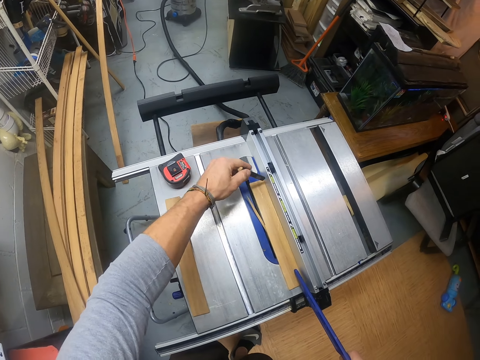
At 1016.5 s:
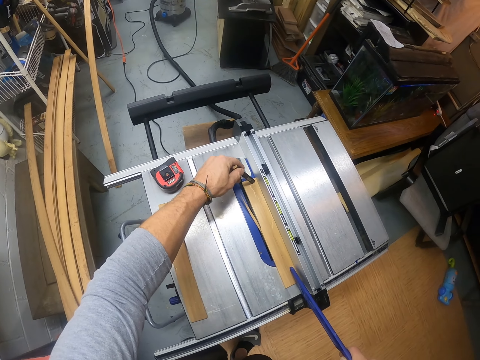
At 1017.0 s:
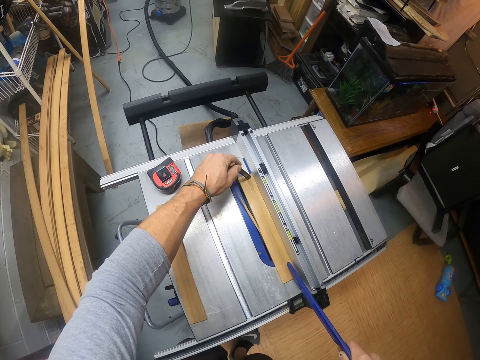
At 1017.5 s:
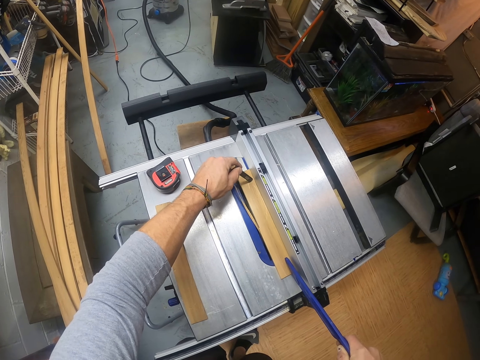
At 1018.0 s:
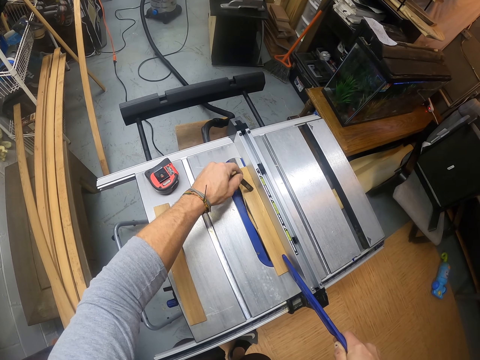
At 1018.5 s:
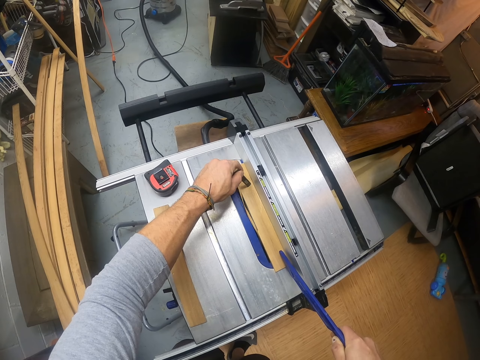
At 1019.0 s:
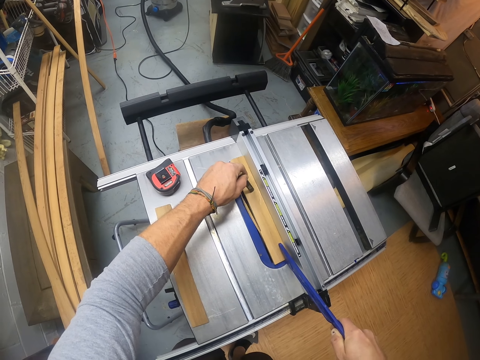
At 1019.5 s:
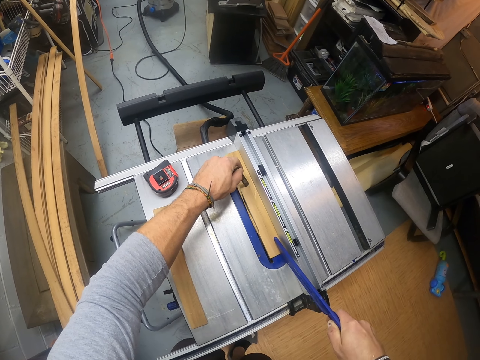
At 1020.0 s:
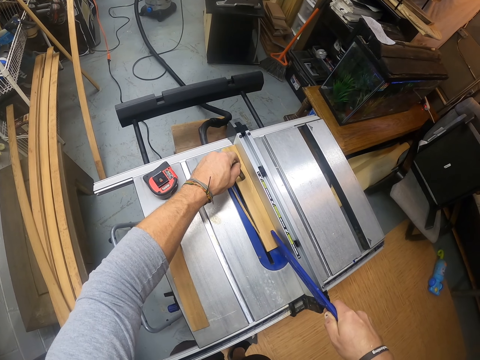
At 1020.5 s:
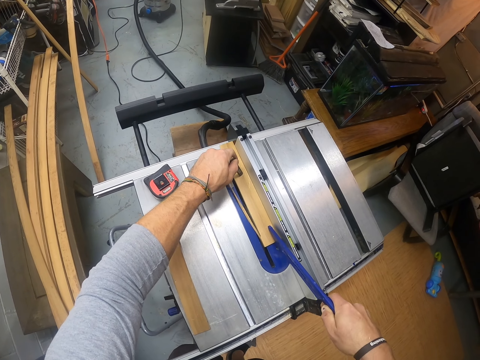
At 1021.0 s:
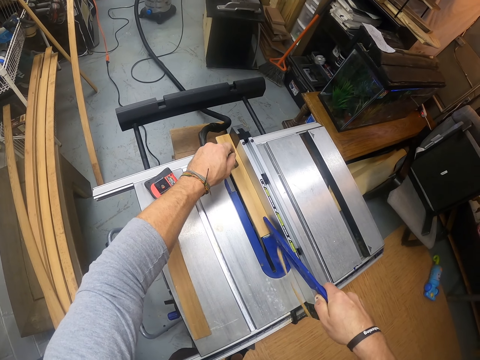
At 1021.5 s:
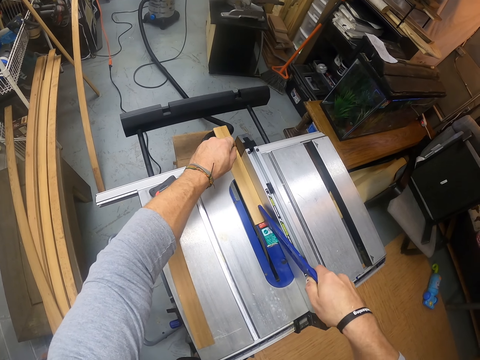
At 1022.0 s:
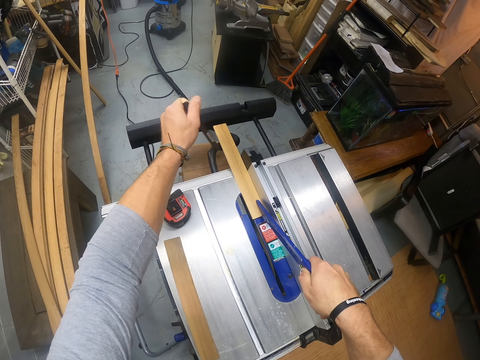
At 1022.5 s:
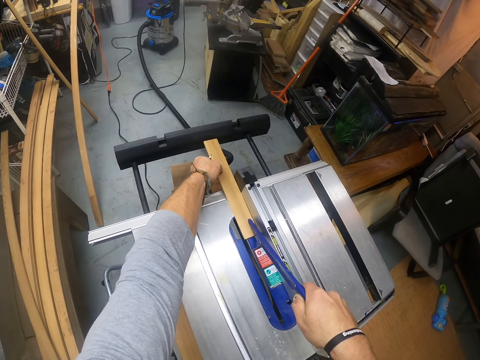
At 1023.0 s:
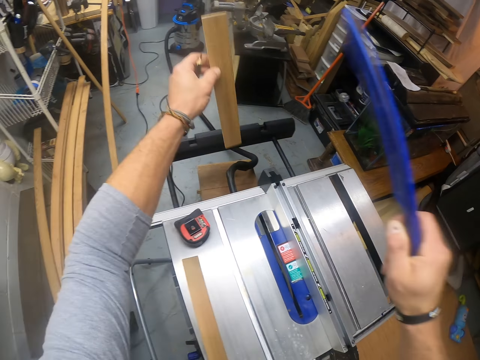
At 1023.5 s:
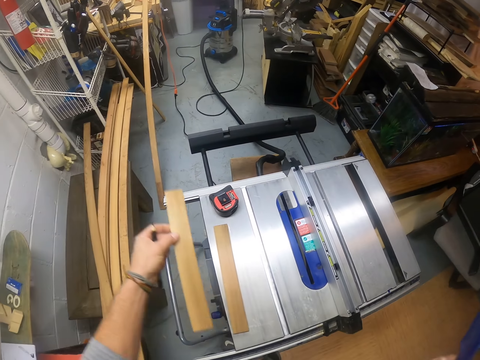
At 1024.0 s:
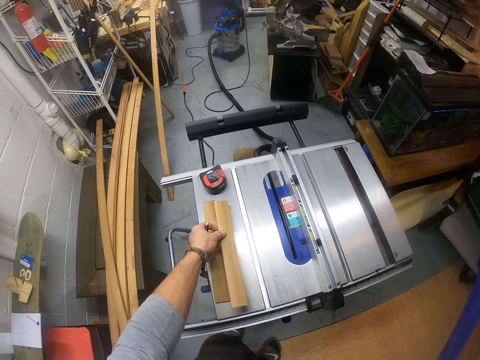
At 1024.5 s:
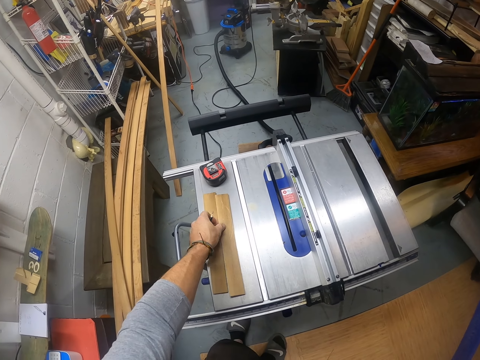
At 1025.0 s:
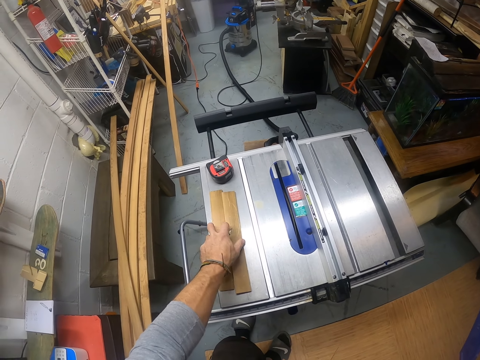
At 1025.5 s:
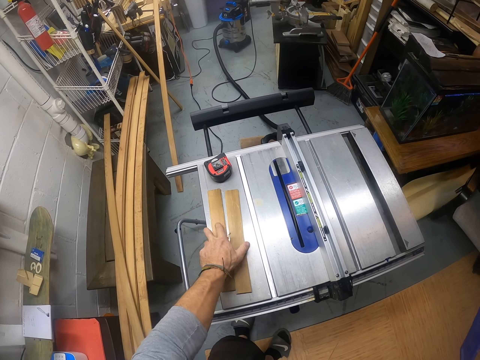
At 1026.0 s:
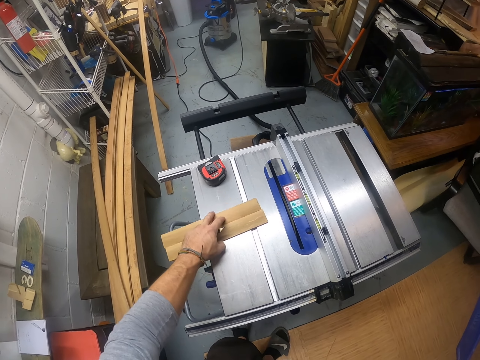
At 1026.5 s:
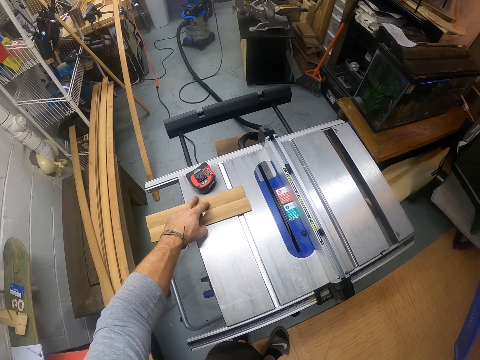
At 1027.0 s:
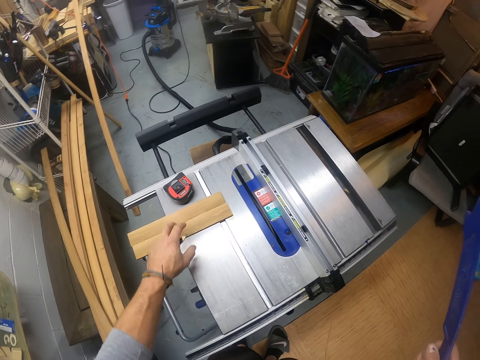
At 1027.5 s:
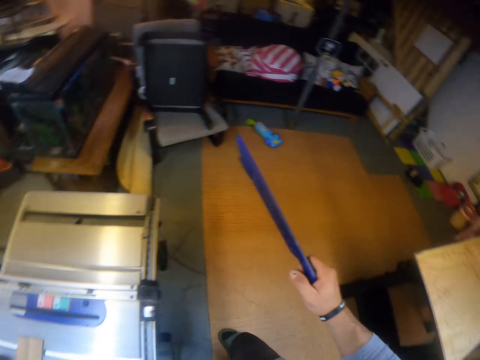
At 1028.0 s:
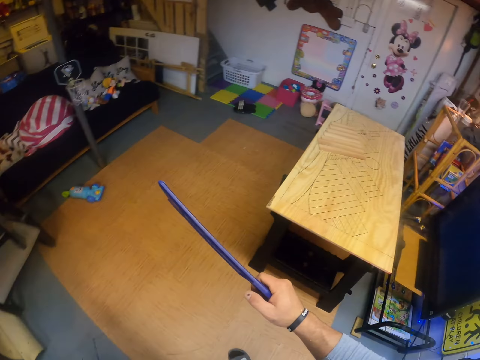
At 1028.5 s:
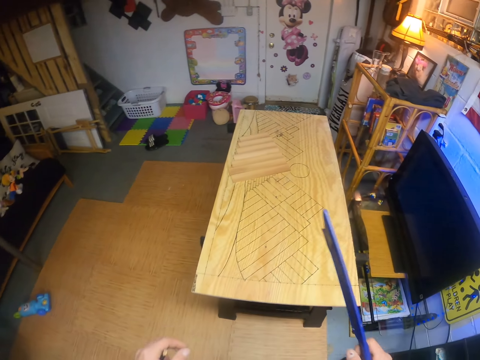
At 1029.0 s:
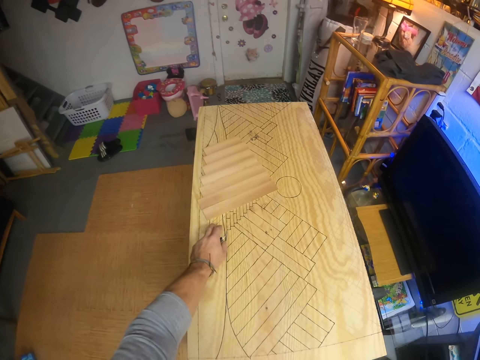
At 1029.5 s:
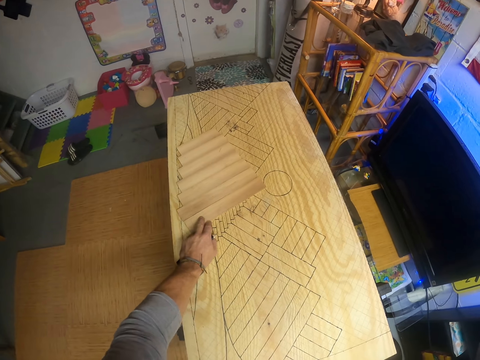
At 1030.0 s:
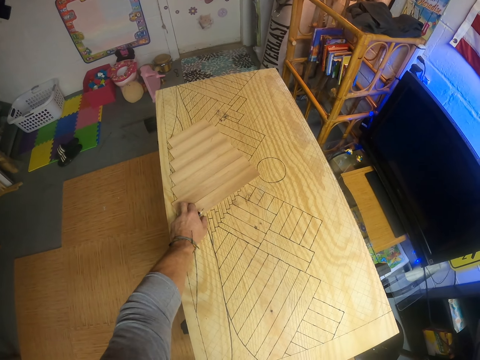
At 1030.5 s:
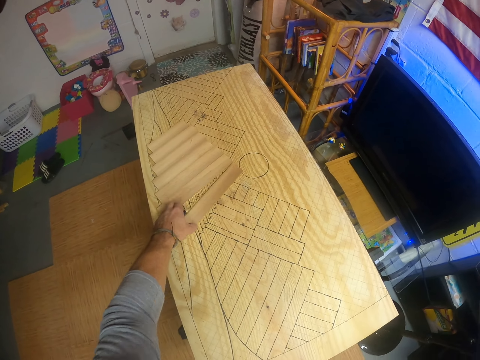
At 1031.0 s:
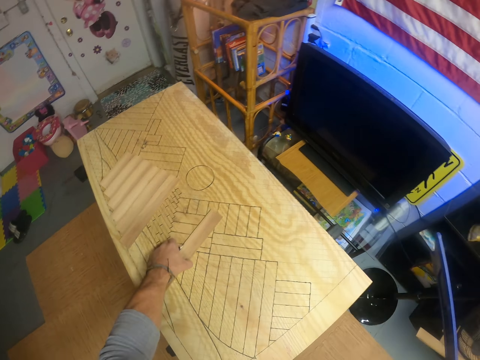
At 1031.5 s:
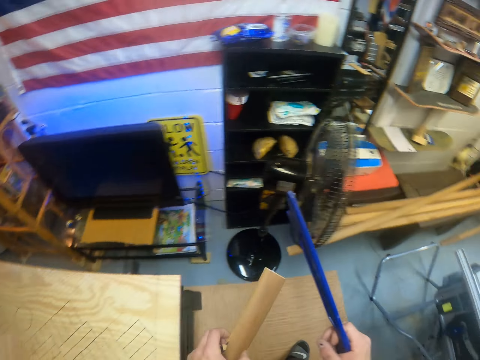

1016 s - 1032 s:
The camera wearer marks a piece of wood. He holds the plank in the table saw with the pencil in his left hand. He cuts the piece of wood. He picks the plank from the table saw with his left hand and puts the plank on the table saw with his left hand. He holds pieces of wood on the table. He walks around the workshop. He picks a plank on the table with his left hand.

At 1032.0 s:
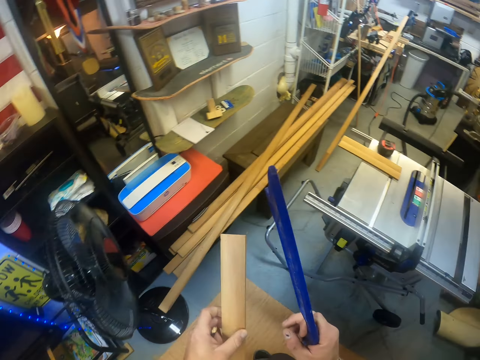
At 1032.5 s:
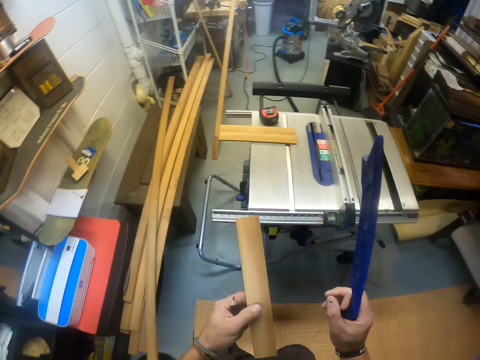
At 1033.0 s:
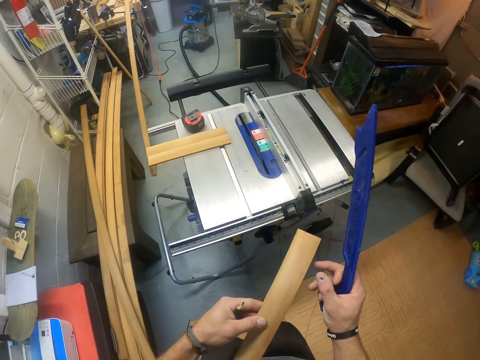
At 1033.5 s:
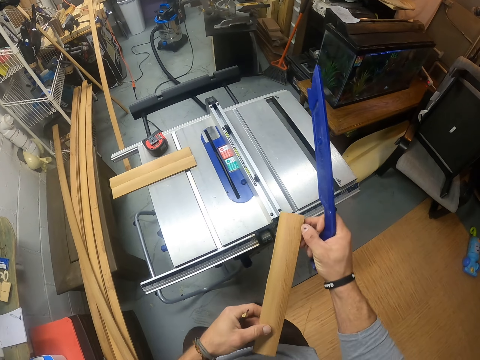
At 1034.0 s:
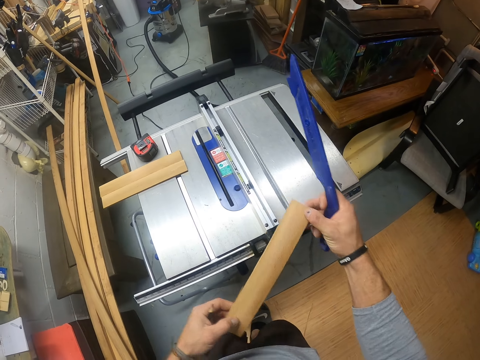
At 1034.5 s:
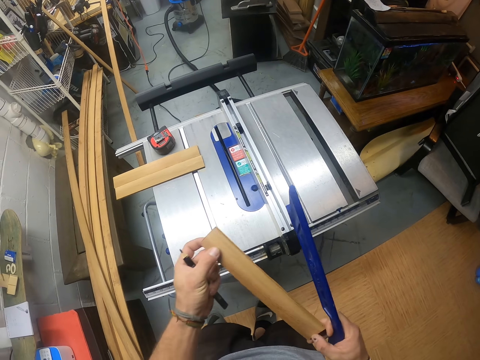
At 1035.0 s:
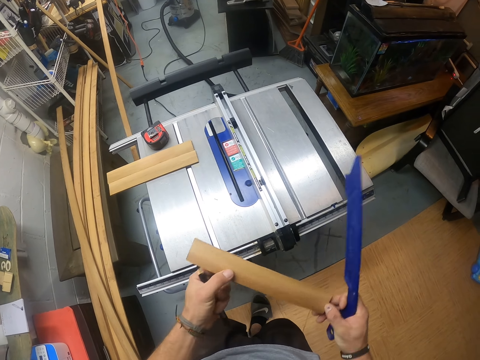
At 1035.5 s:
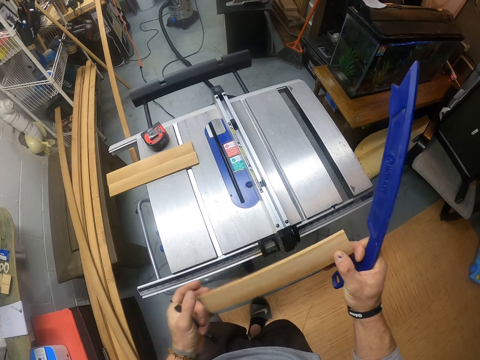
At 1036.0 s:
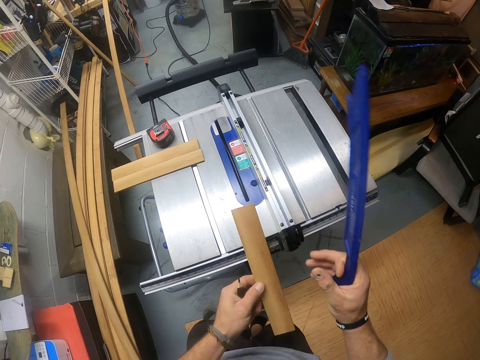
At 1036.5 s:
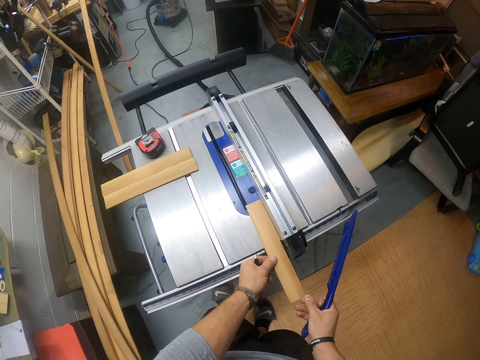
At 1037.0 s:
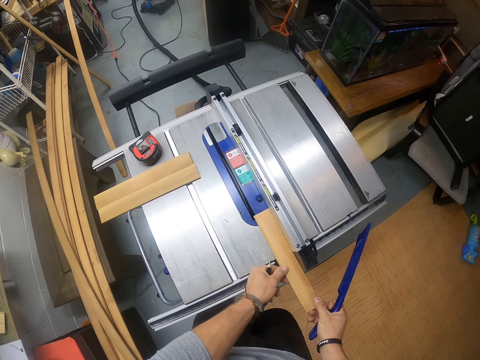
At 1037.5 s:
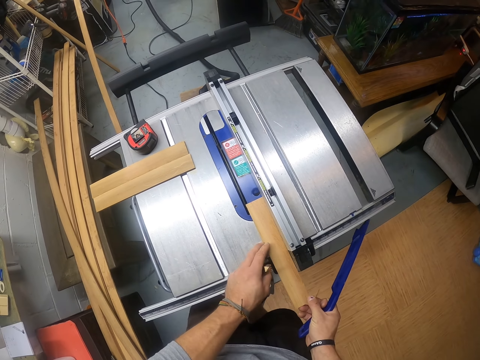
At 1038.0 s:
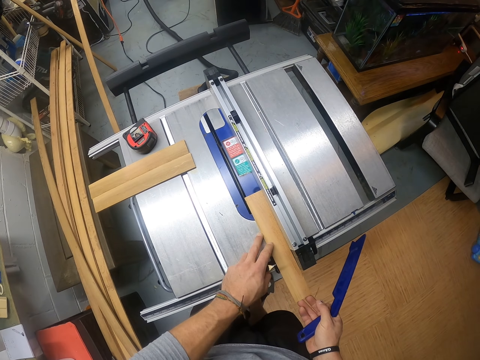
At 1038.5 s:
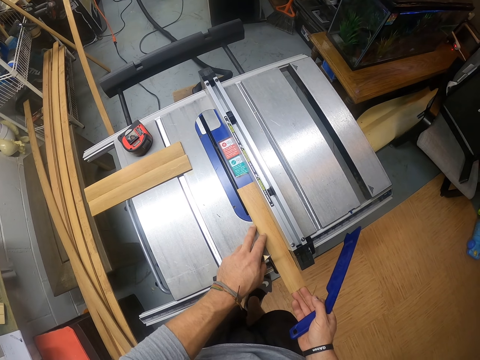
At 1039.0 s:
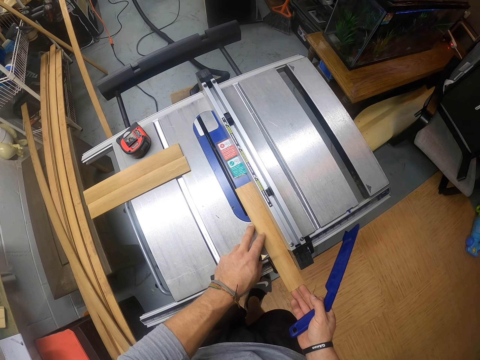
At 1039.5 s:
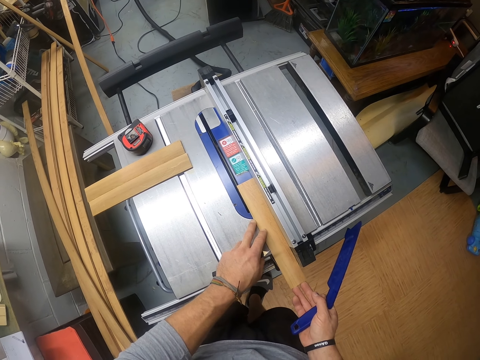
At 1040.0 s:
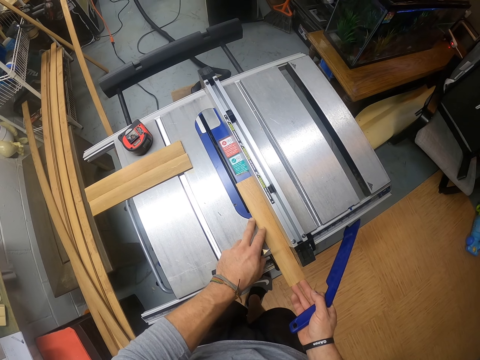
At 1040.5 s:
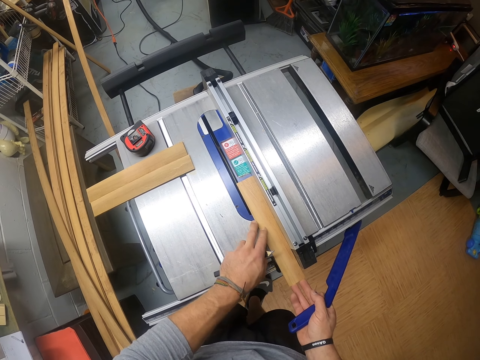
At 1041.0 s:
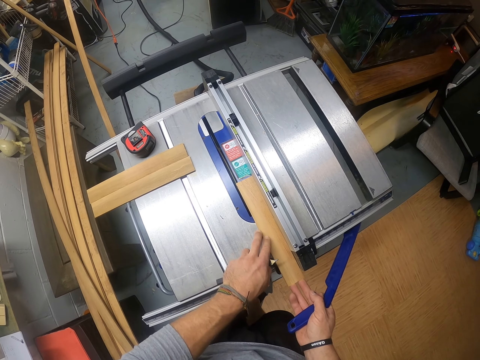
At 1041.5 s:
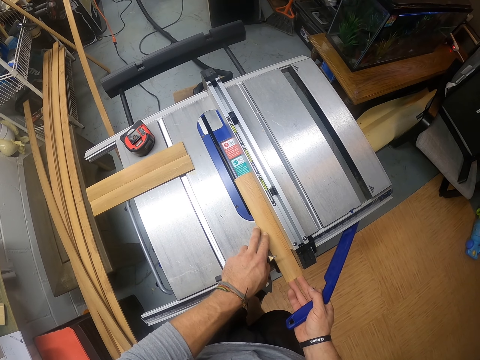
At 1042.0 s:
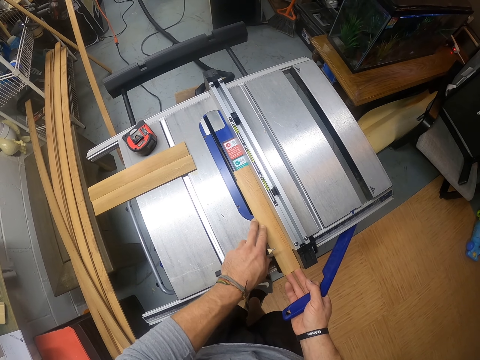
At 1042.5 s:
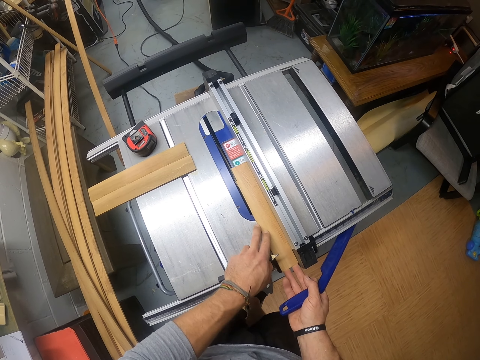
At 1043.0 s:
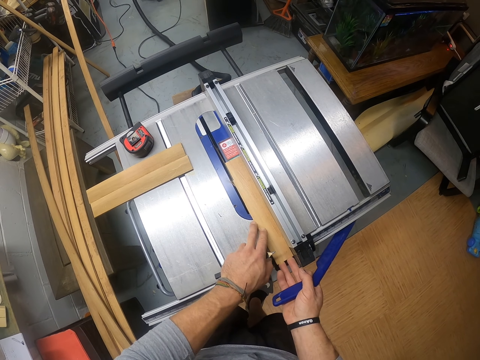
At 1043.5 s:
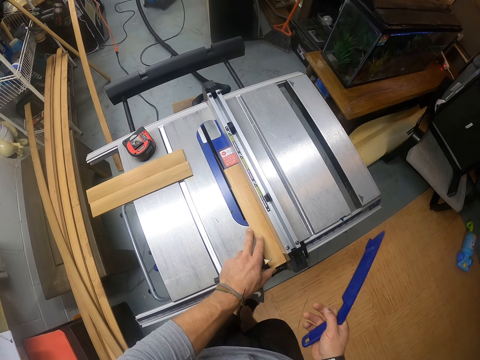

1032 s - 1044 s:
The camera wearer walks around the workshop. They check the plank with both hands. They turn the piece of wood. They put the plank on the table saw with both hands. They cut the piece of wood.
